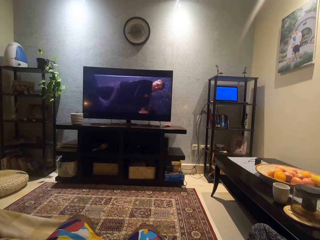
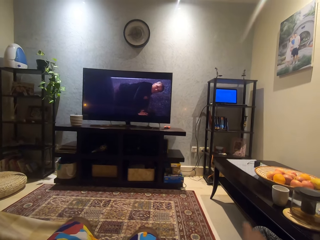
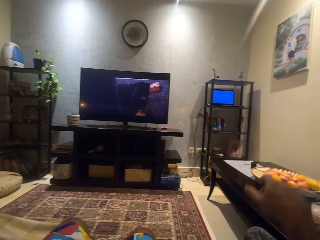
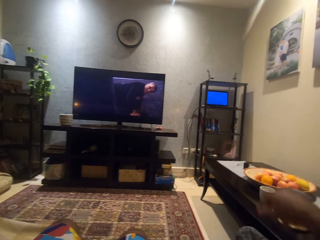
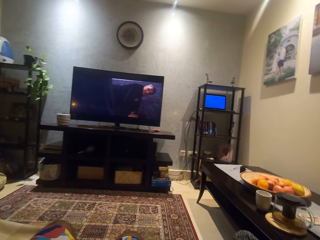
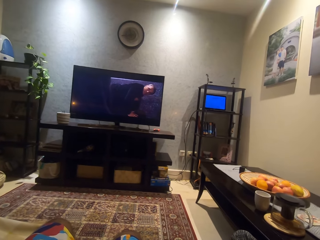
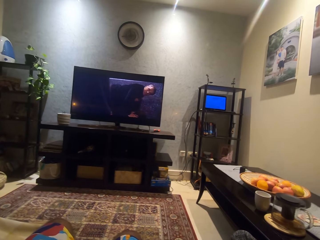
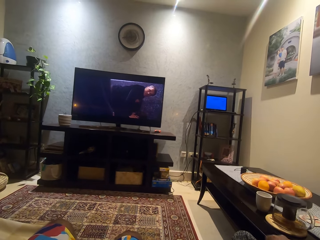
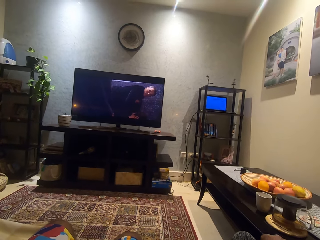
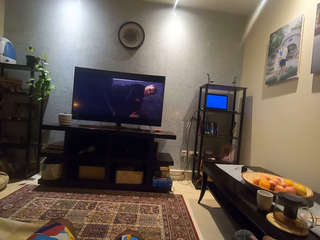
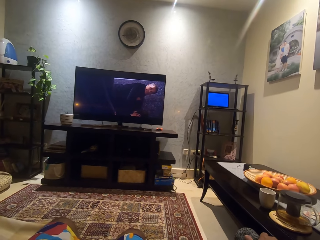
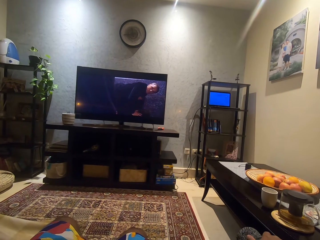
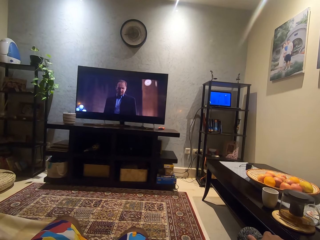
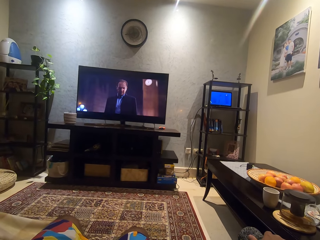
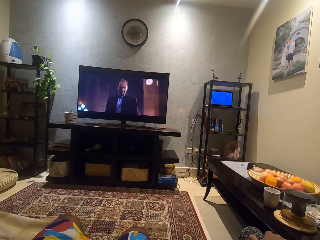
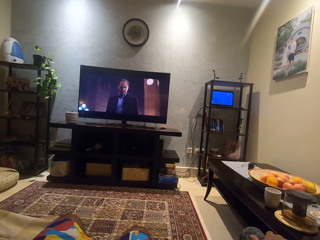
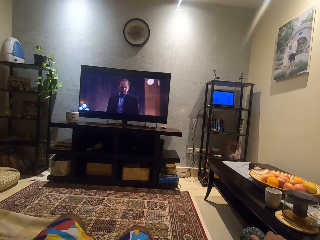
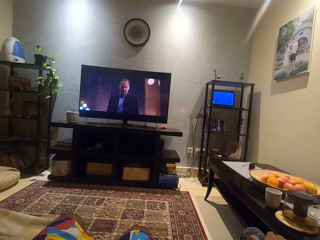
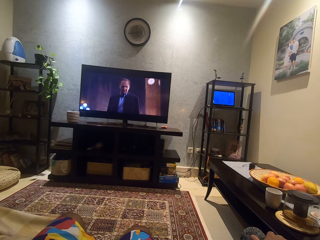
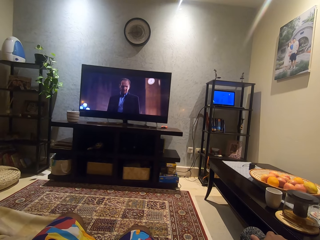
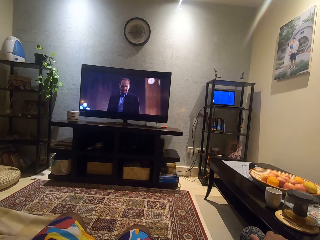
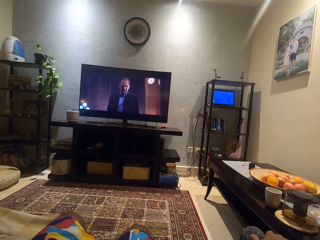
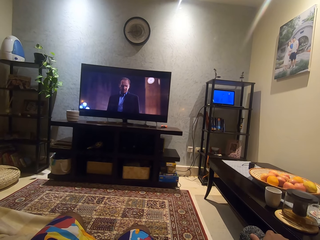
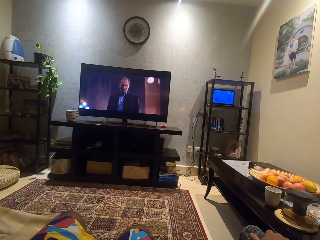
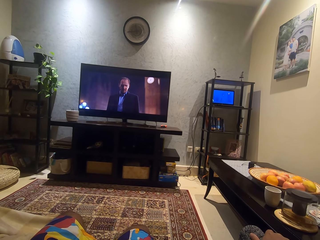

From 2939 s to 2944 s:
The camera wearer puts down the phone on the couch.

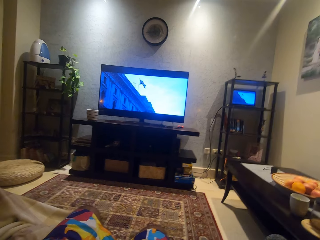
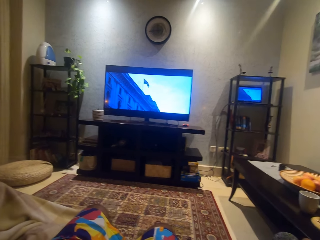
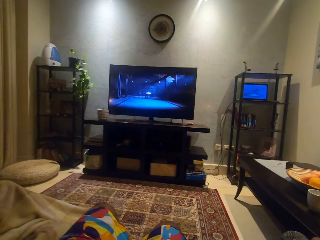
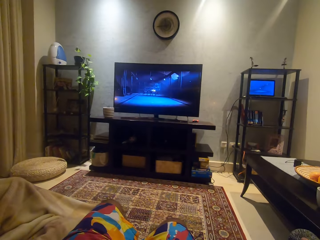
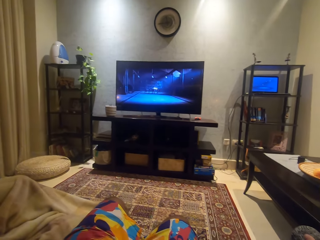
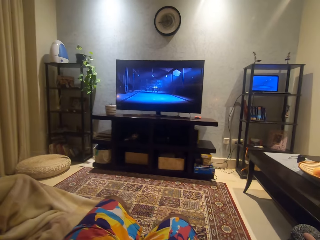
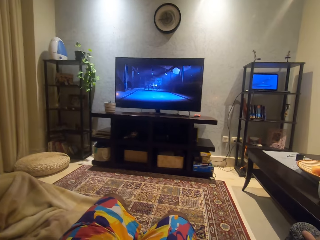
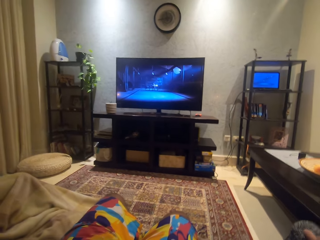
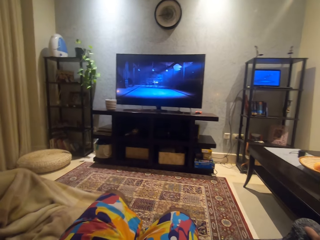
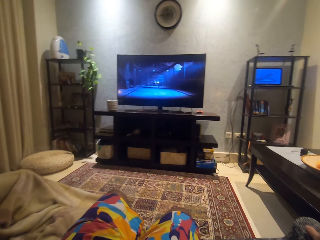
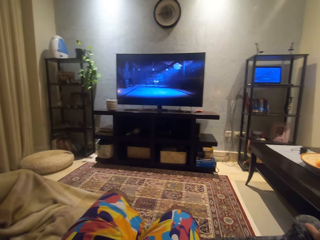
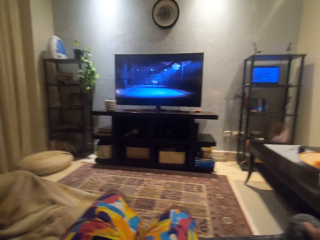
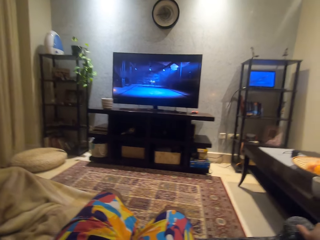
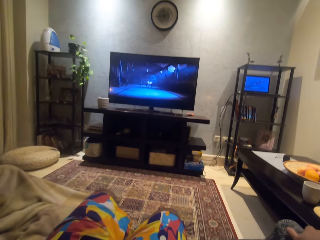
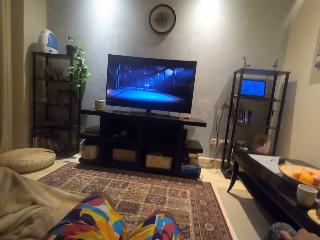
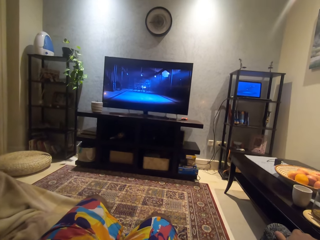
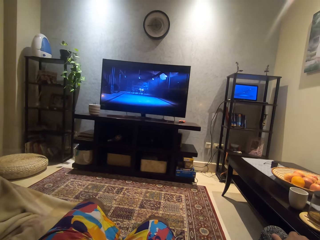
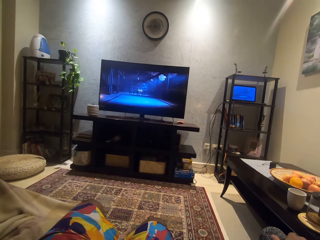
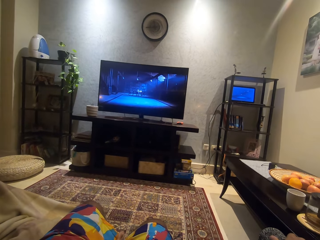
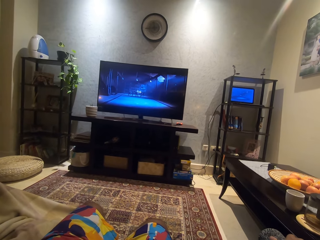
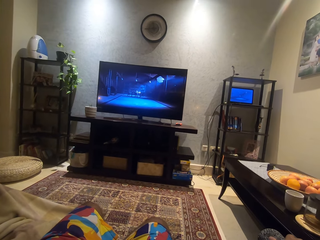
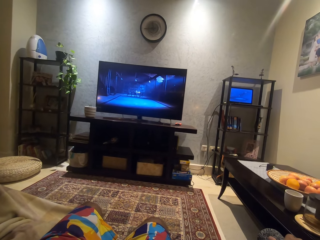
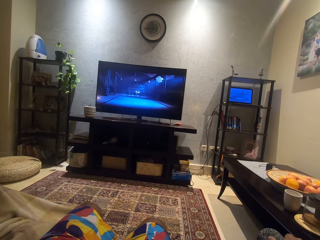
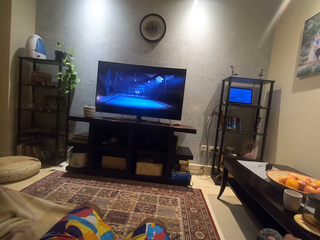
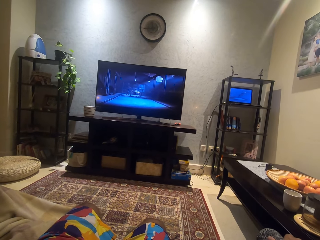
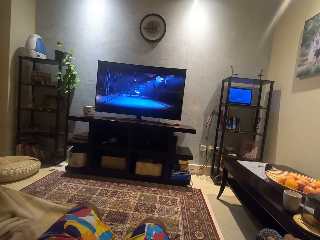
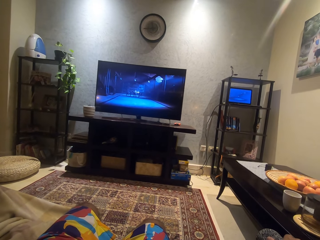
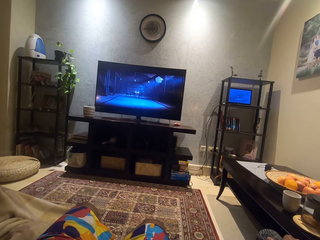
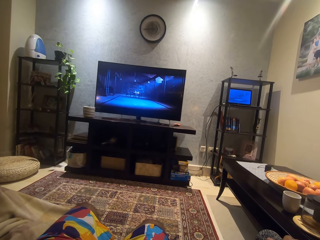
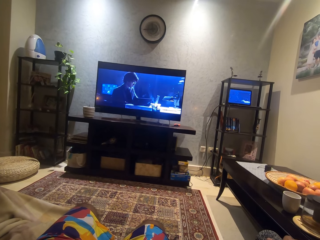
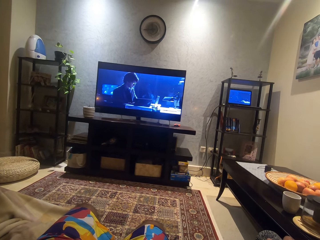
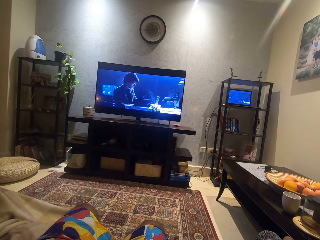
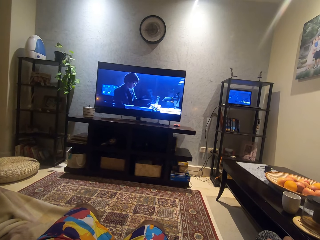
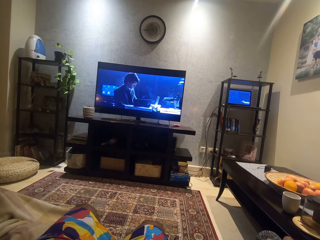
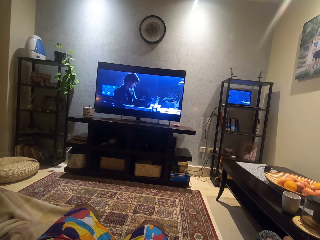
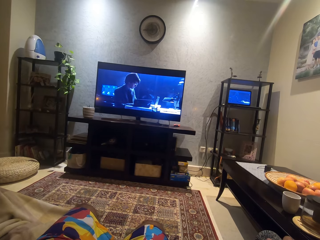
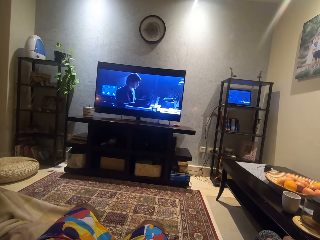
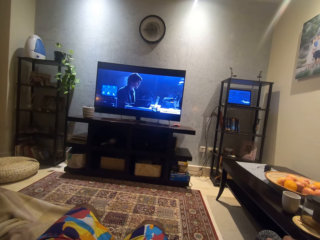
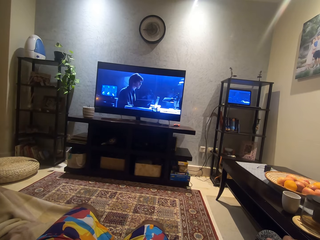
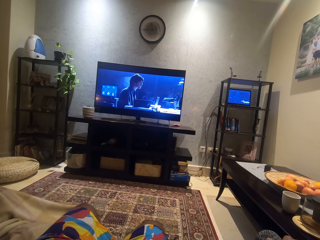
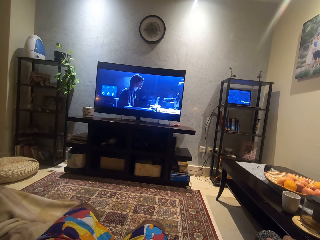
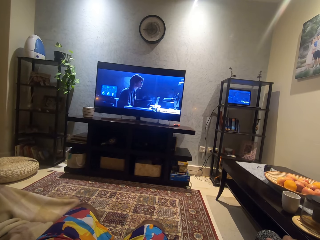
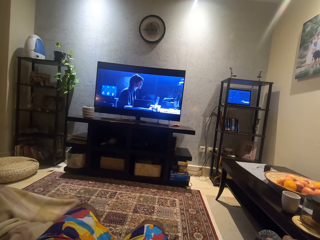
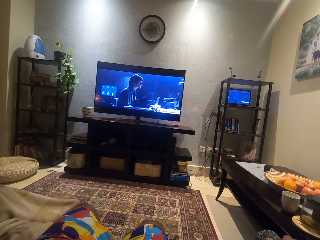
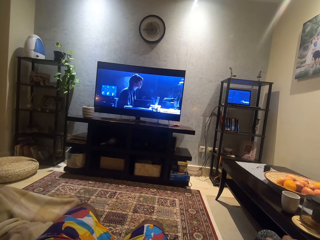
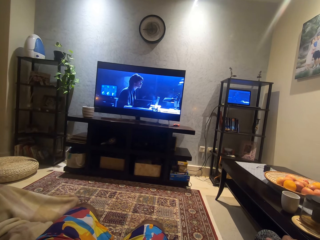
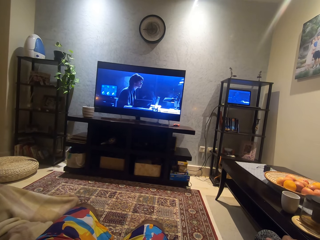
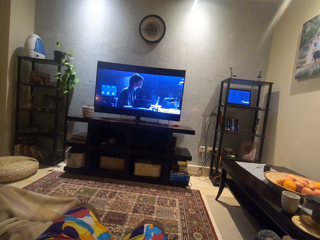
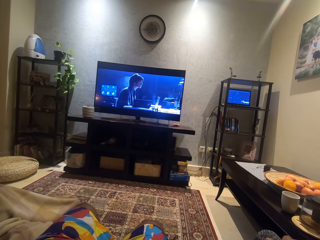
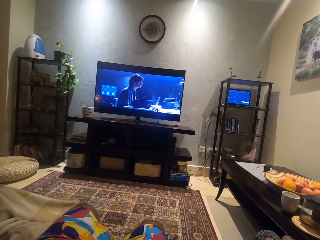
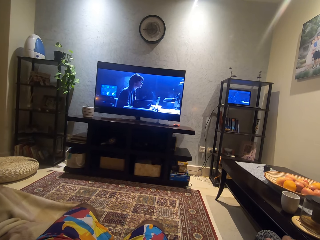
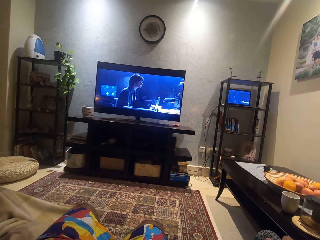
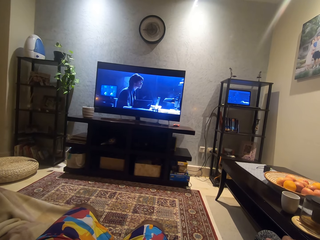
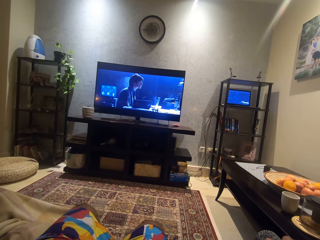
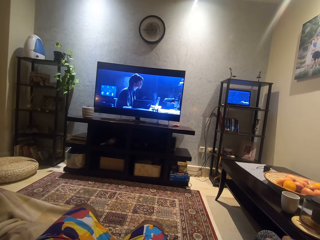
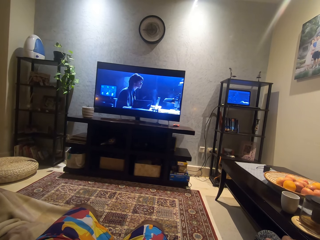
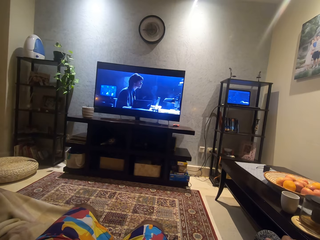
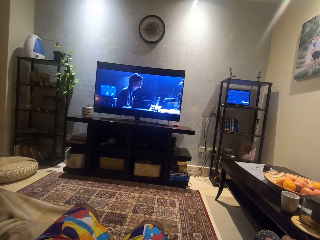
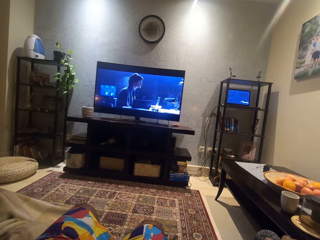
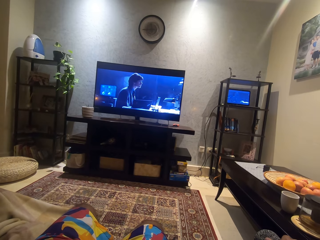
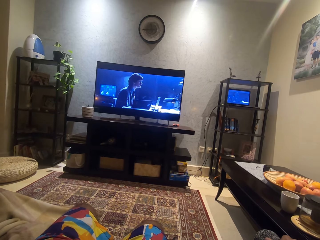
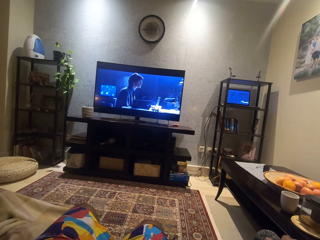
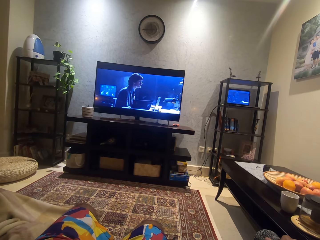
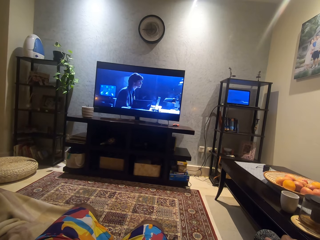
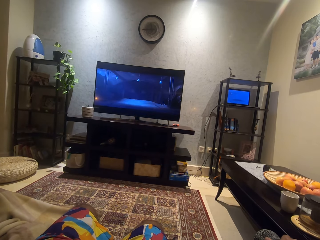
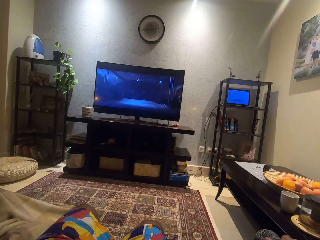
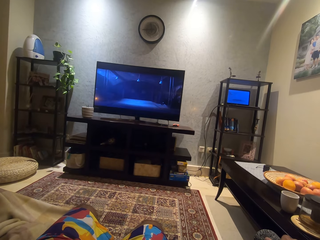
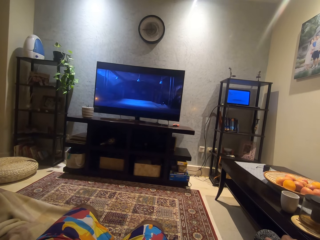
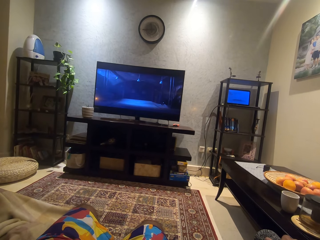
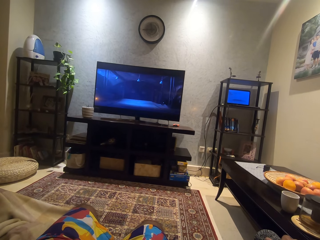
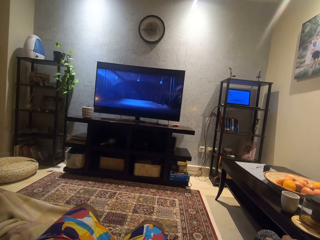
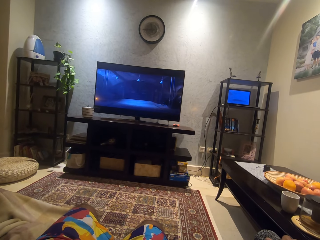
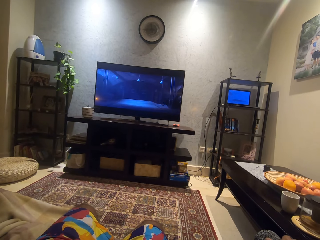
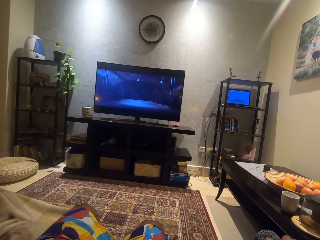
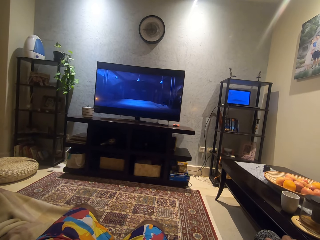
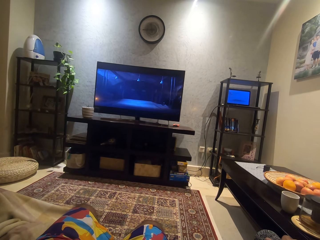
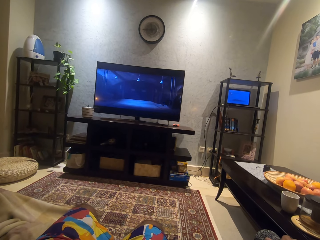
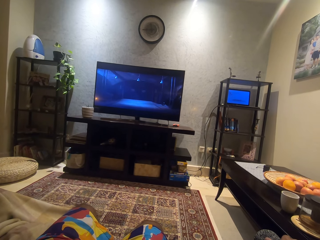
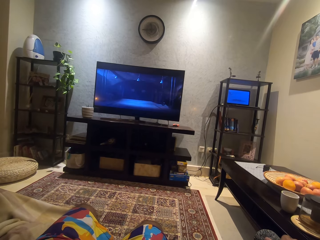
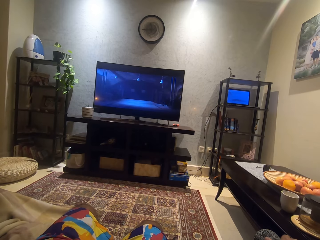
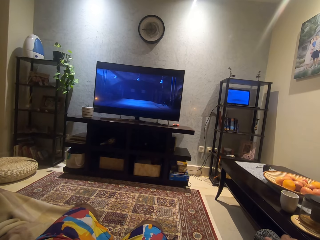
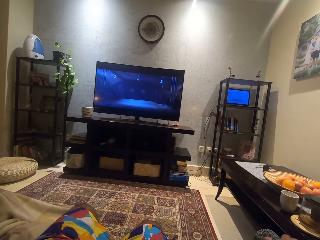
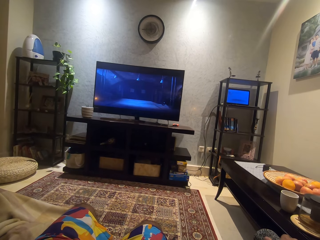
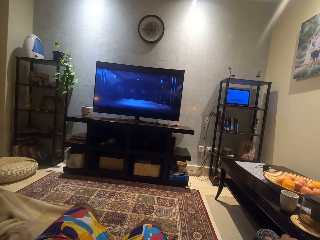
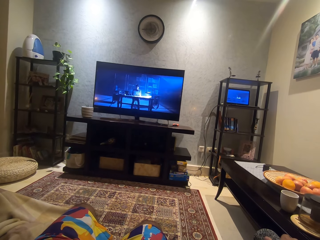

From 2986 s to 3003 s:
The camera wearer moves his head.
